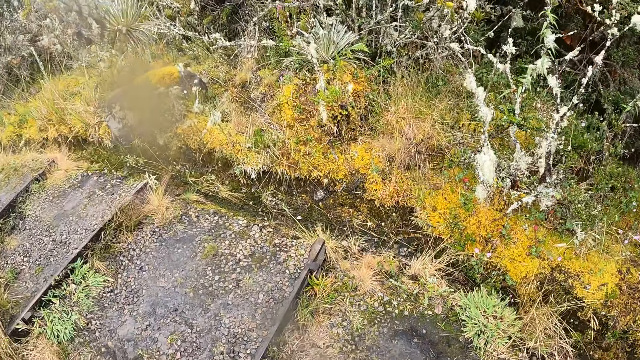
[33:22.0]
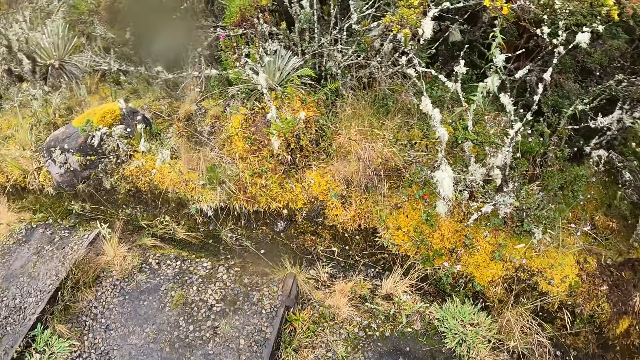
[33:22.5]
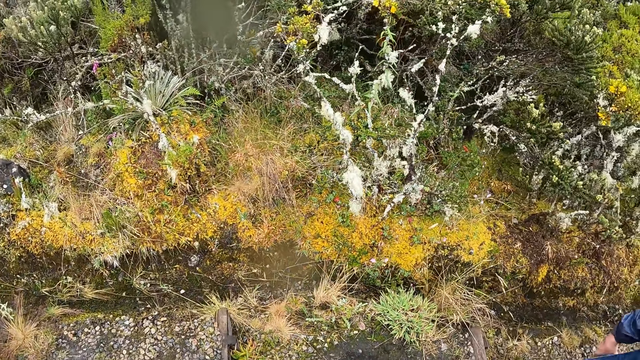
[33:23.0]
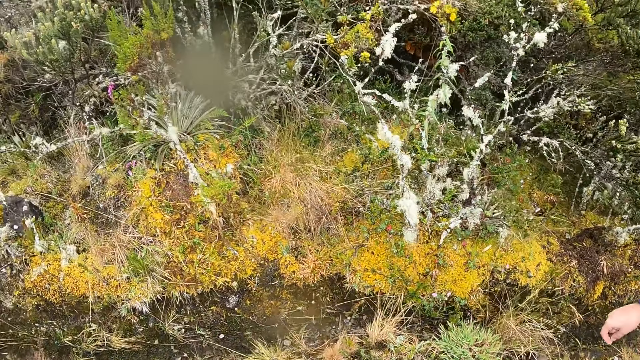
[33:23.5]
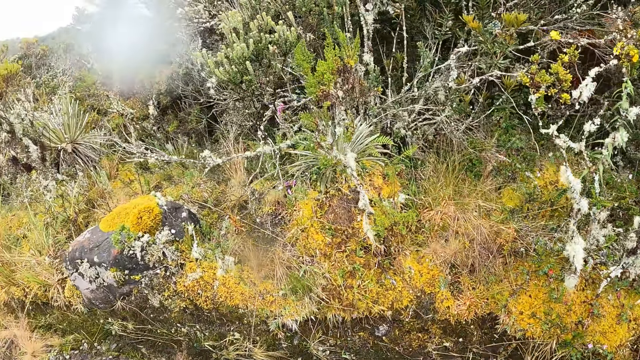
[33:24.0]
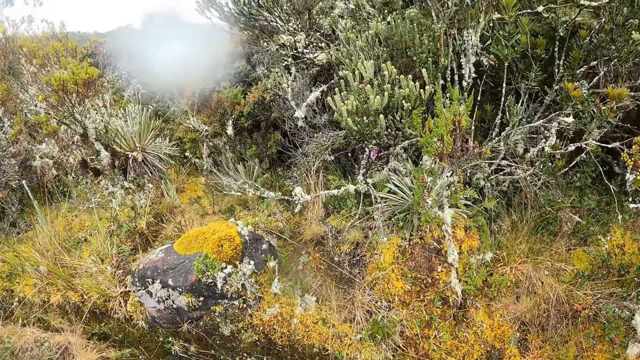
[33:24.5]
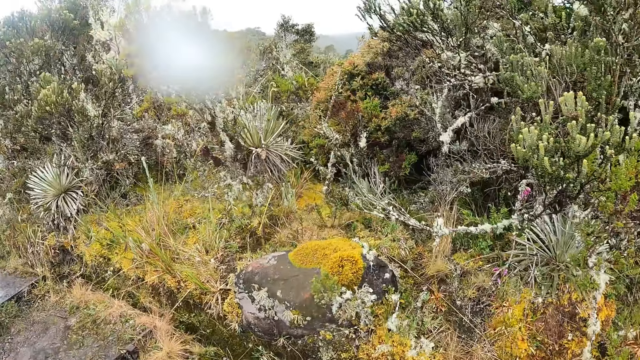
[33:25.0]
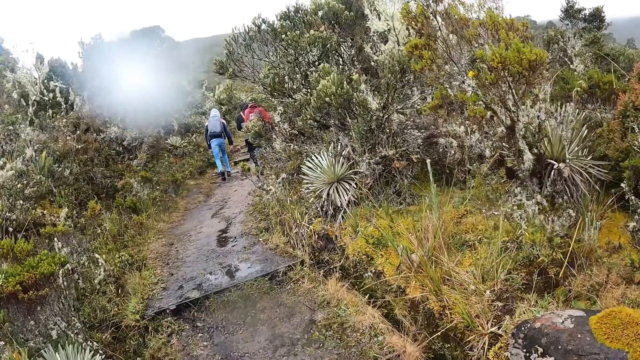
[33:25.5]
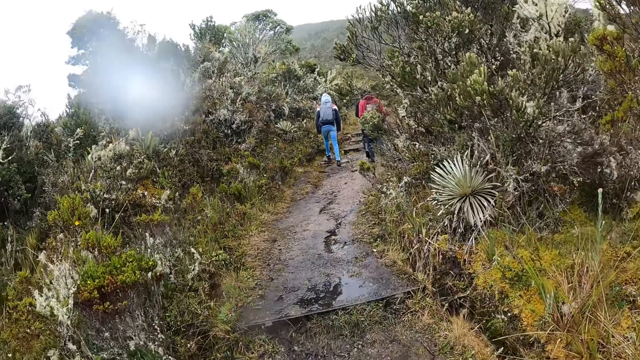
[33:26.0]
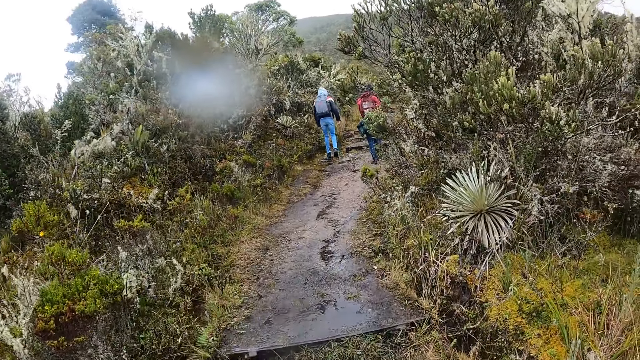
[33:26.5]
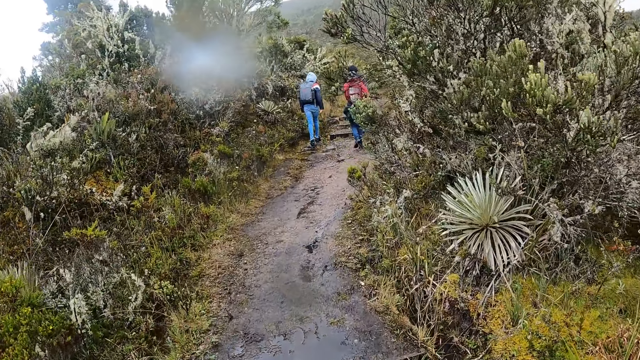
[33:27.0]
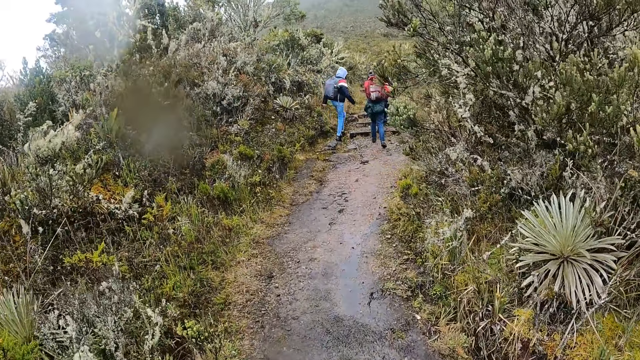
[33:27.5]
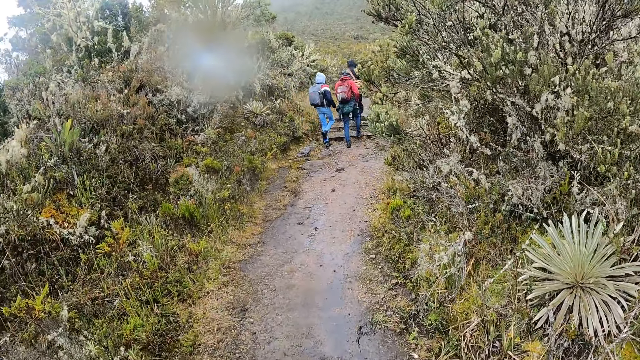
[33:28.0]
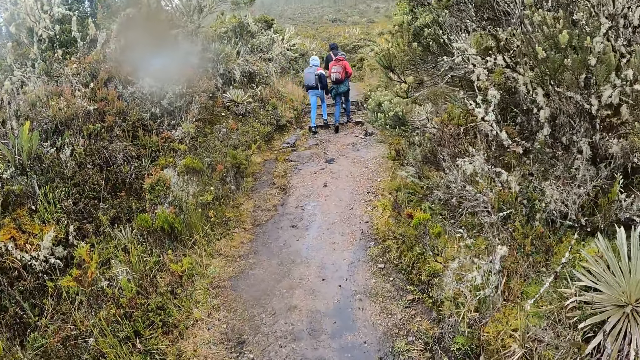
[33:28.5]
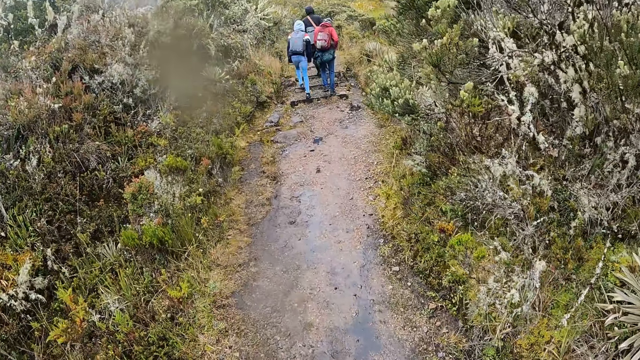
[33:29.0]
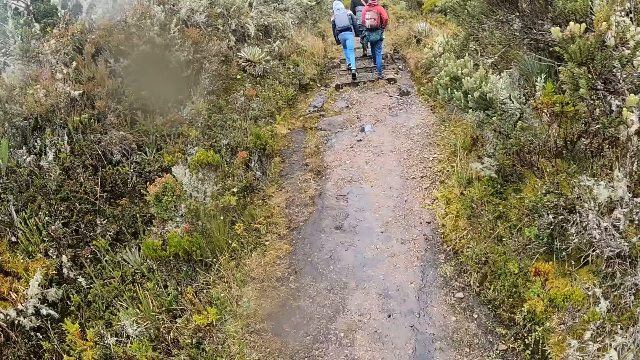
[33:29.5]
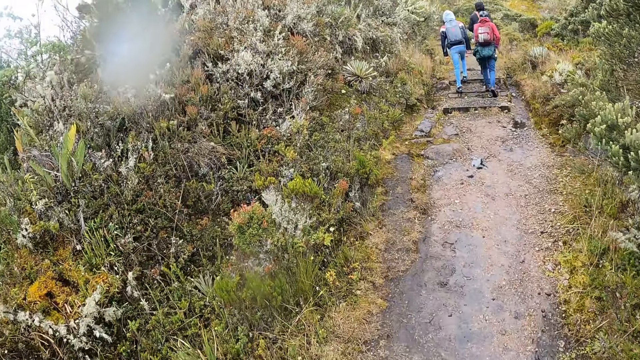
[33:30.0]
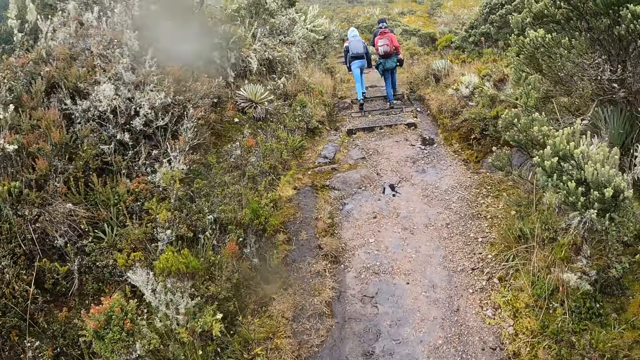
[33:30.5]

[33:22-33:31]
The camera wearer walks.

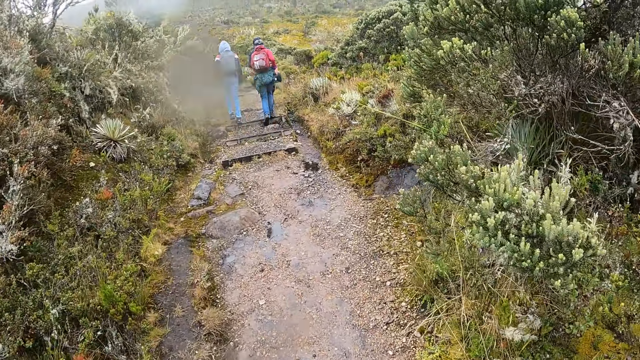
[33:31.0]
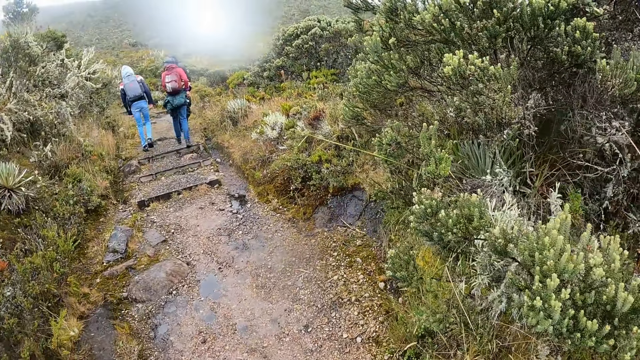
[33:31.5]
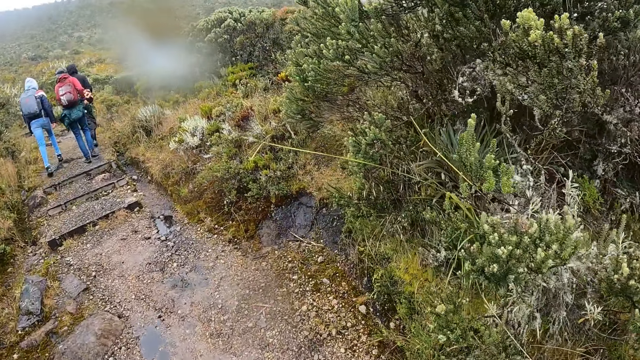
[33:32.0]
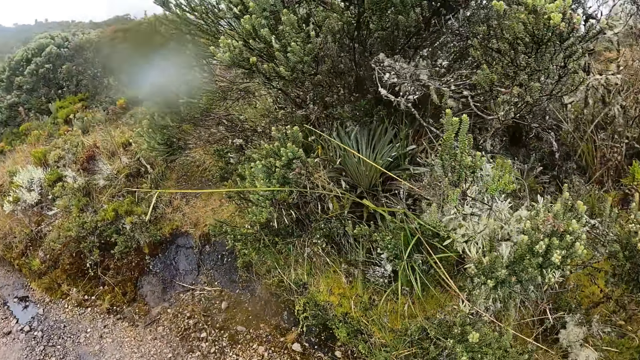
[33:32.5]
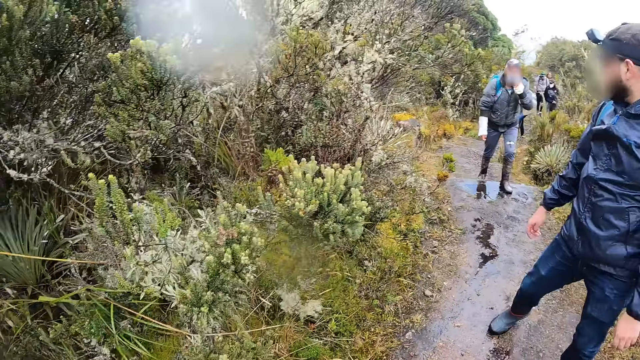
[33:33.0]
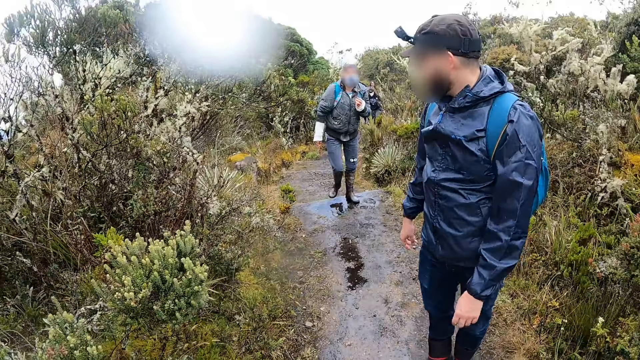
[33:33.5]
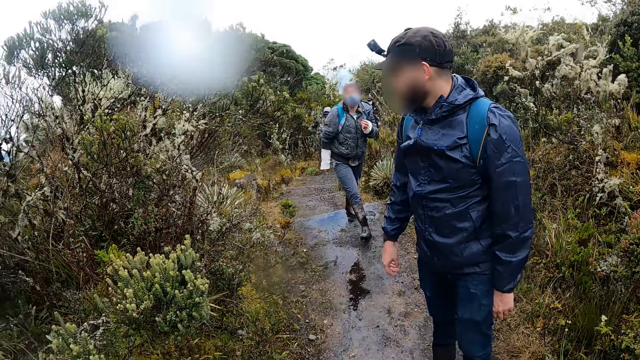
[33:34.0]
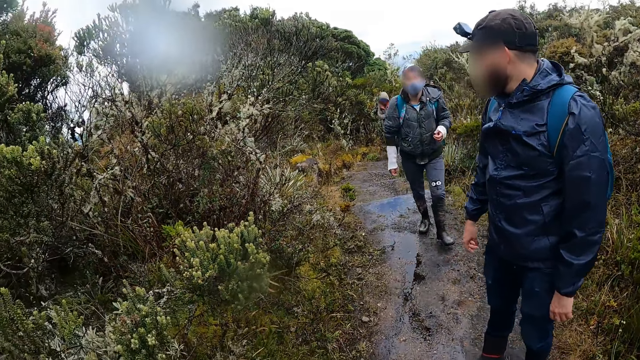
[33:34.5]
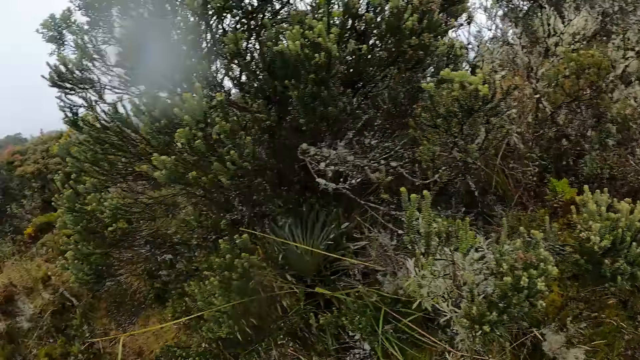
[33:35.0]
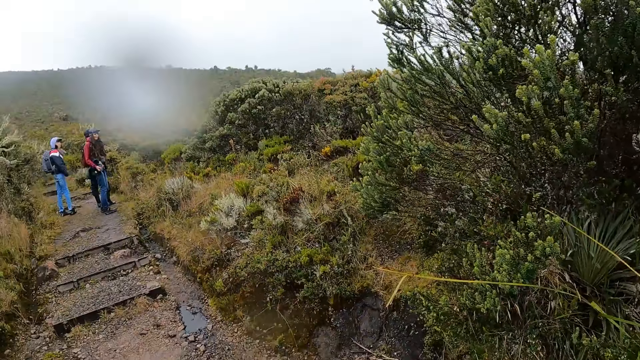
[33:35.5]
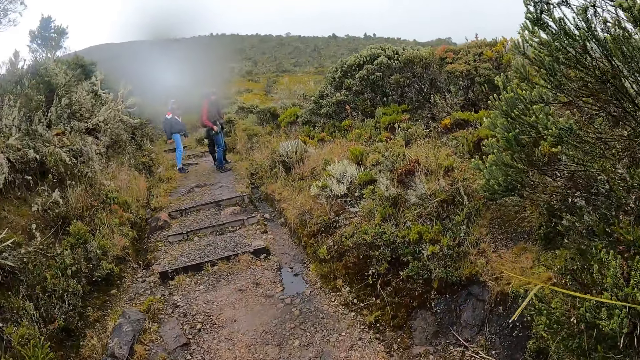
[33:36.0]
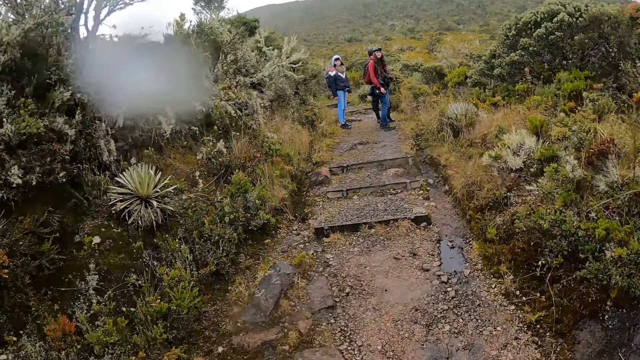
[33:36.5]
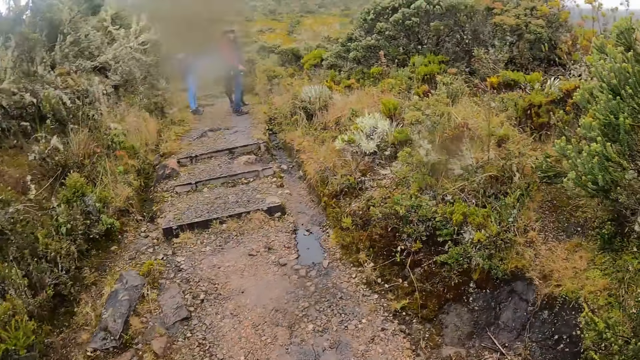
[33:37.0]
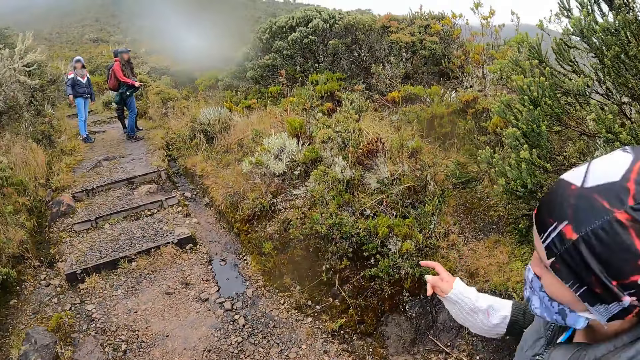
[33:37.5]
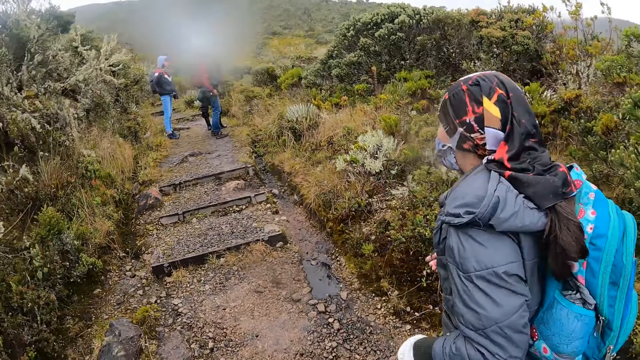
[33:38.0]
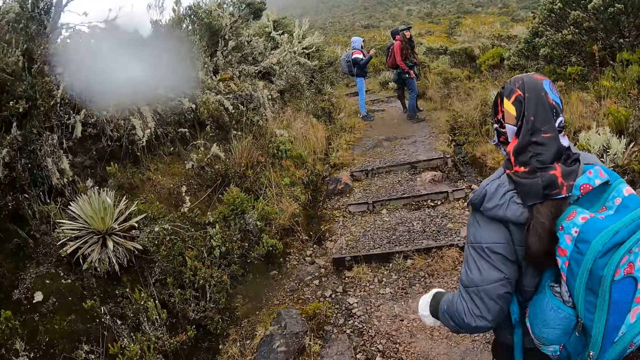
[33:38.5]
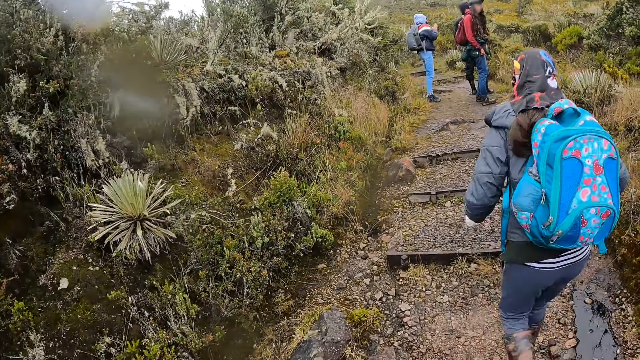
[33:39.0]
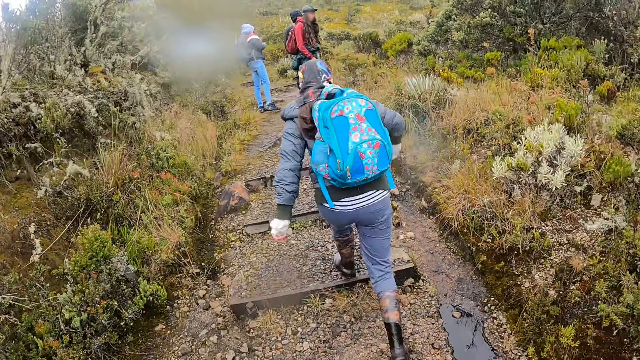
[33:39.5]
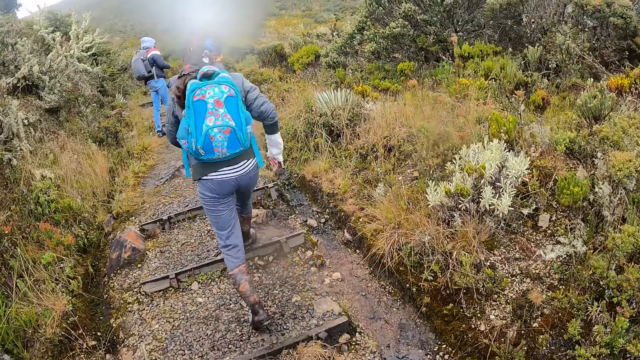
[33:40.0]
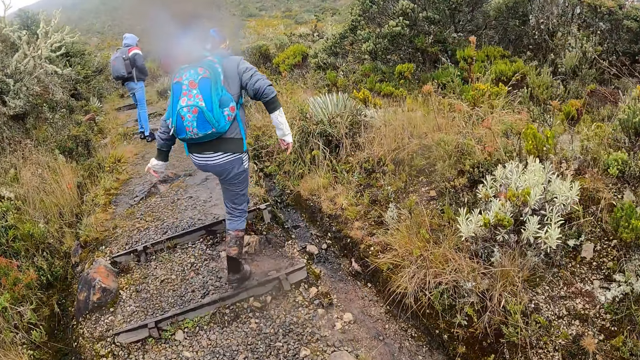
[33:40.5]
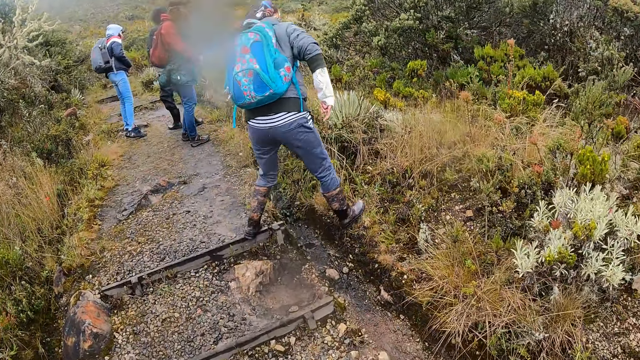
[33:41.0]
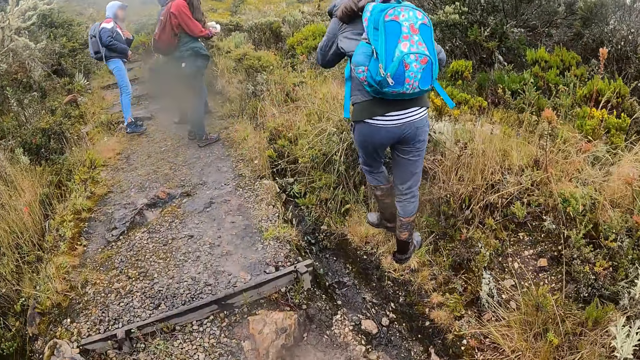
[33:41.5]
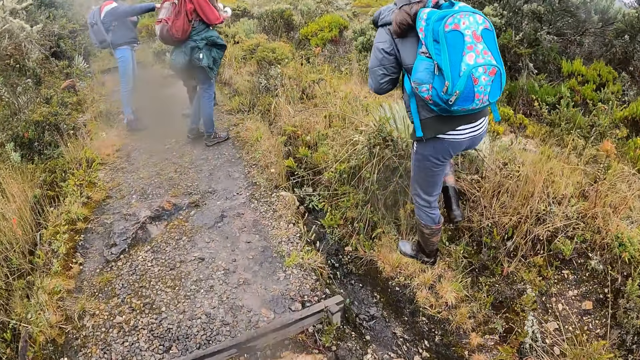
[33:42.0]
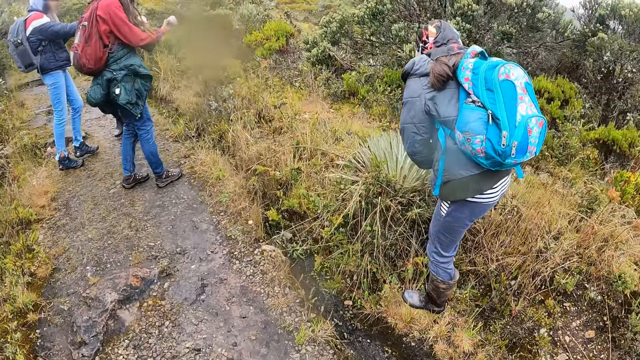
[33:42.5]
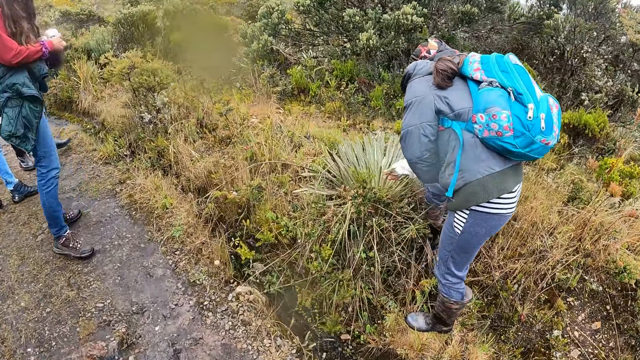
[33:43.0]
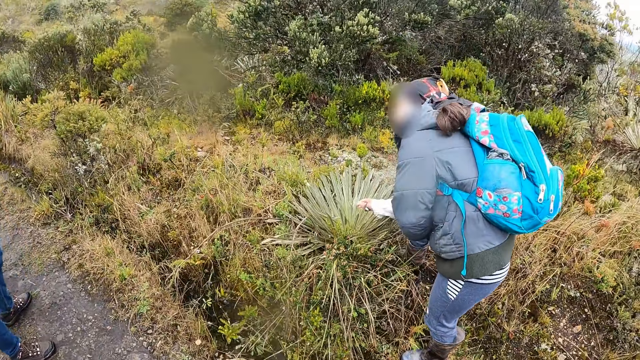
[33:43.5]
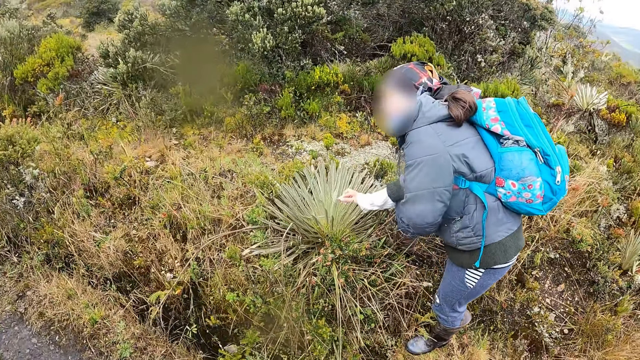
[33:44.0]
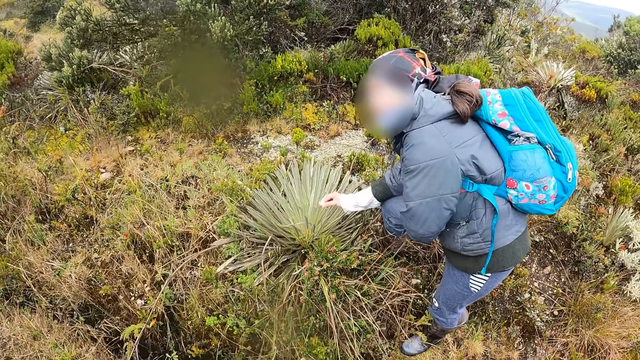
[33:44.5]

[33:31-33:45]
The camera wearer looks around. The woman climbs the muddy hike step. She crosses to the other side of the hike step. She touches a shrub with her right hand.
